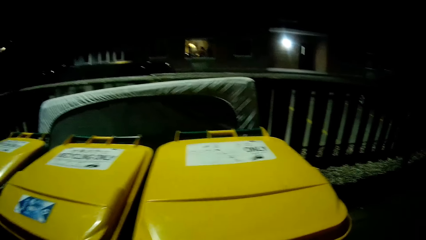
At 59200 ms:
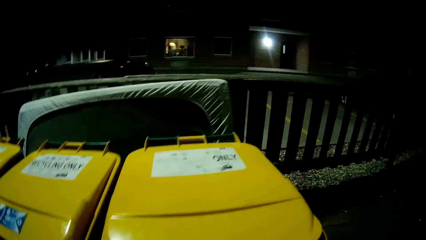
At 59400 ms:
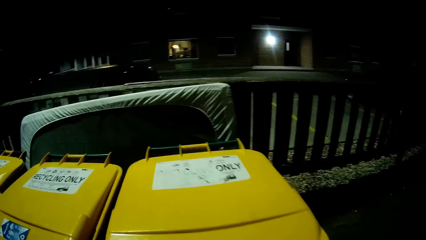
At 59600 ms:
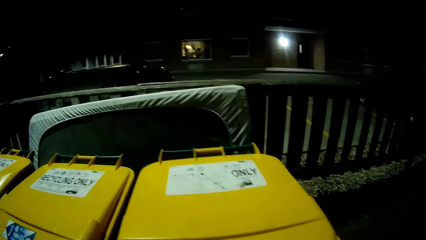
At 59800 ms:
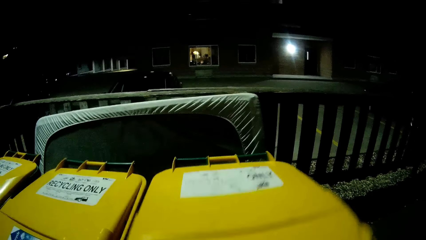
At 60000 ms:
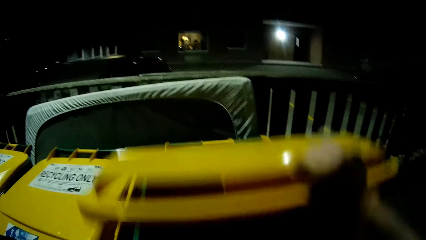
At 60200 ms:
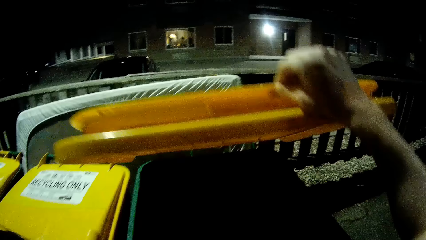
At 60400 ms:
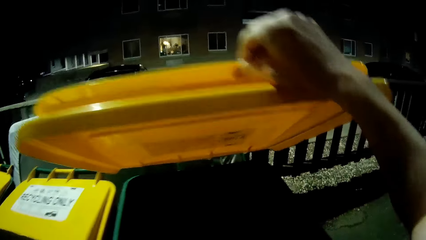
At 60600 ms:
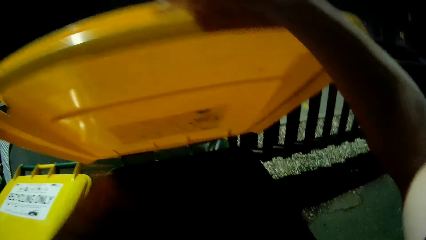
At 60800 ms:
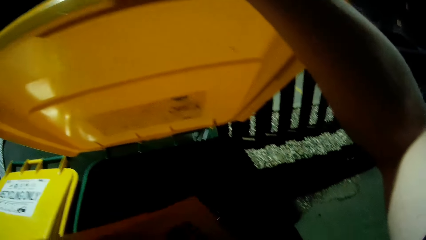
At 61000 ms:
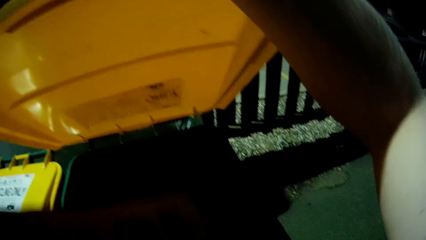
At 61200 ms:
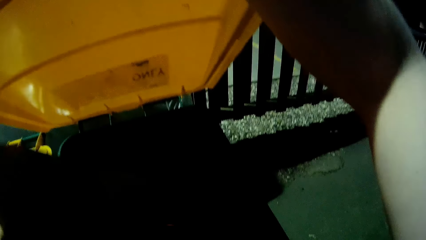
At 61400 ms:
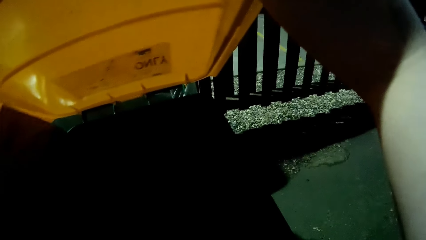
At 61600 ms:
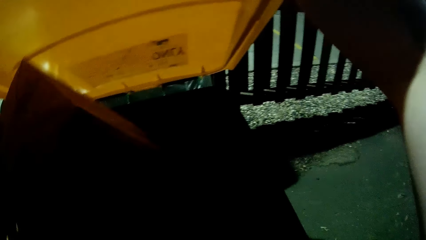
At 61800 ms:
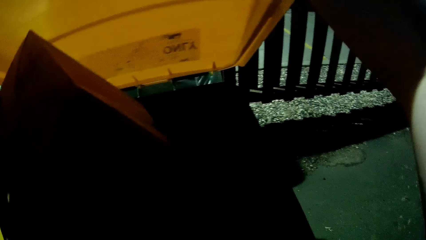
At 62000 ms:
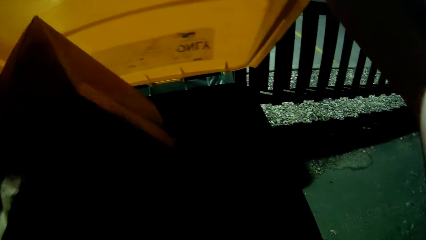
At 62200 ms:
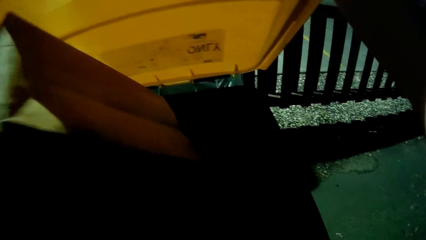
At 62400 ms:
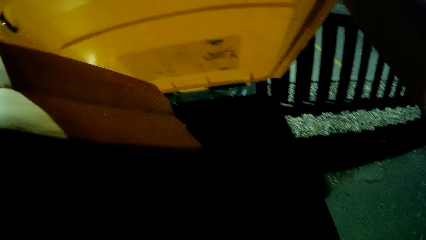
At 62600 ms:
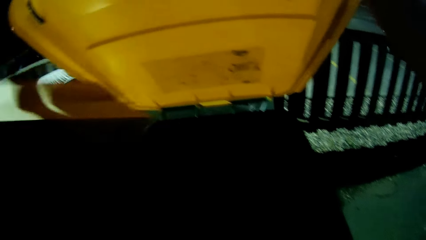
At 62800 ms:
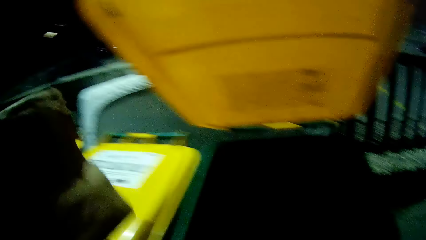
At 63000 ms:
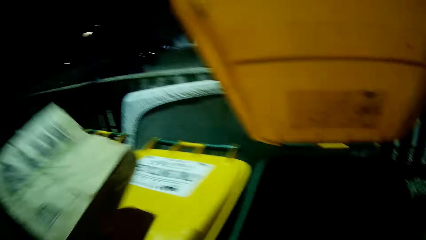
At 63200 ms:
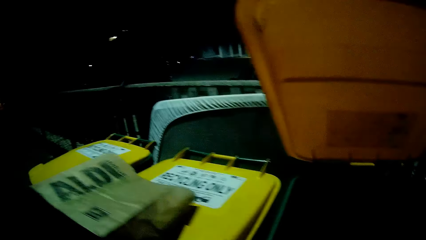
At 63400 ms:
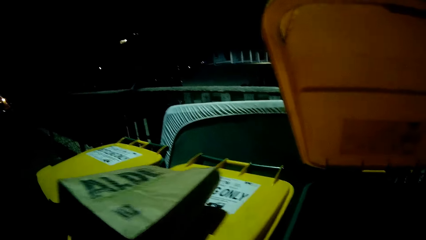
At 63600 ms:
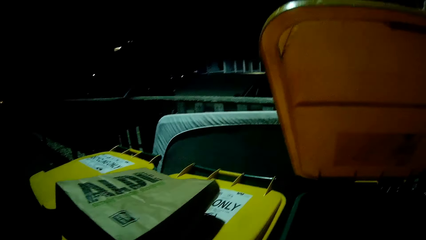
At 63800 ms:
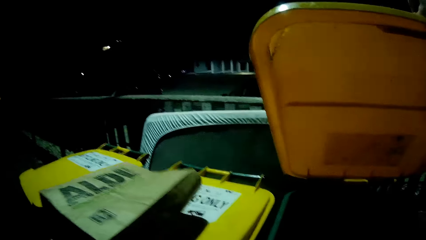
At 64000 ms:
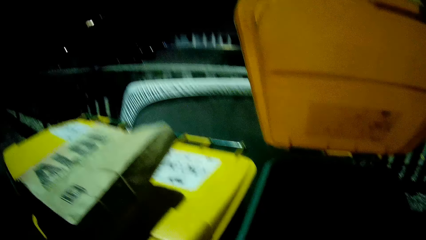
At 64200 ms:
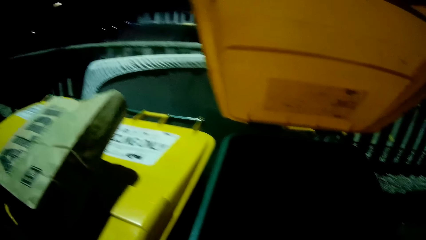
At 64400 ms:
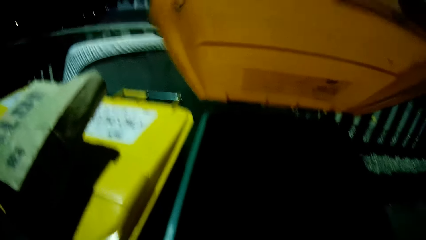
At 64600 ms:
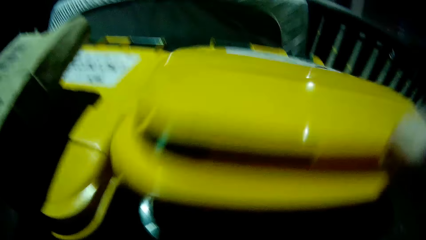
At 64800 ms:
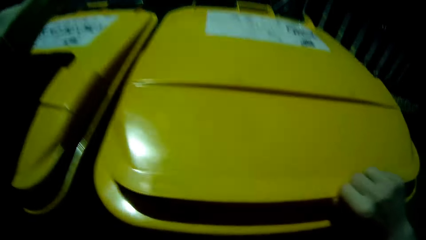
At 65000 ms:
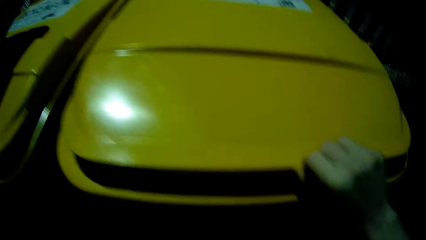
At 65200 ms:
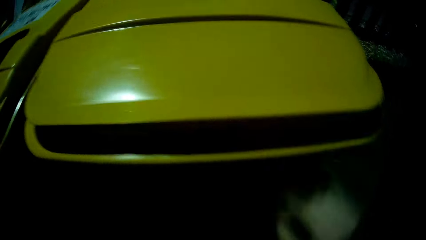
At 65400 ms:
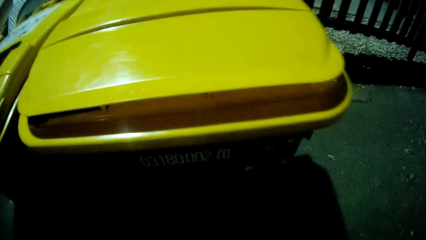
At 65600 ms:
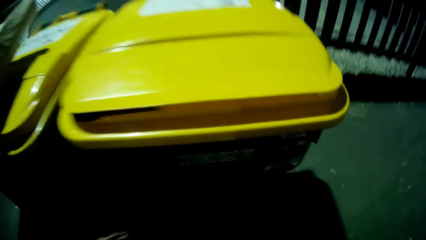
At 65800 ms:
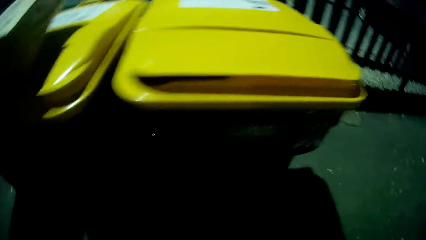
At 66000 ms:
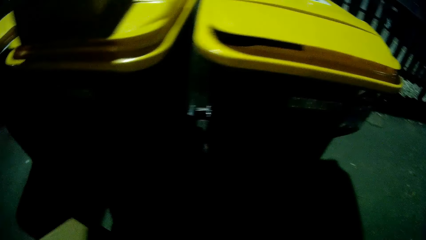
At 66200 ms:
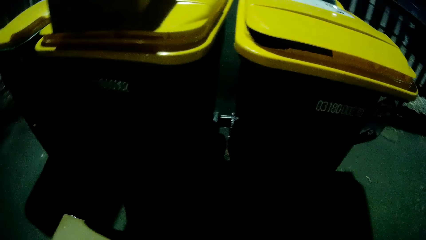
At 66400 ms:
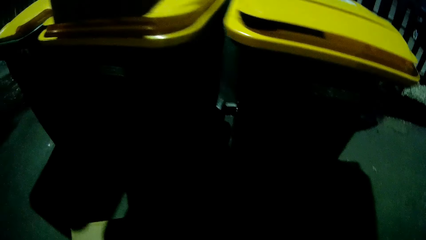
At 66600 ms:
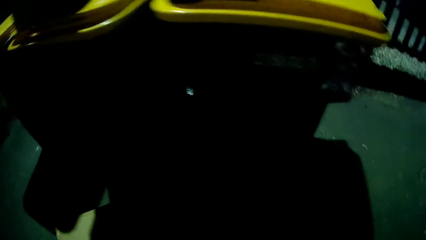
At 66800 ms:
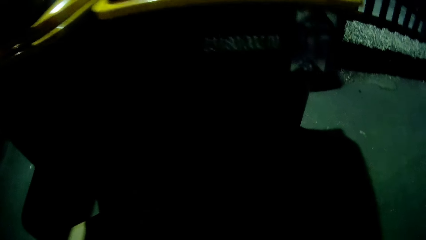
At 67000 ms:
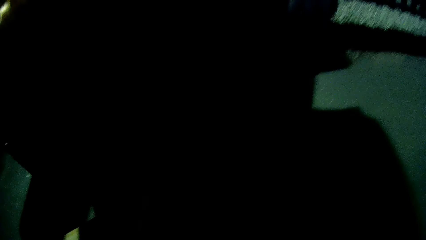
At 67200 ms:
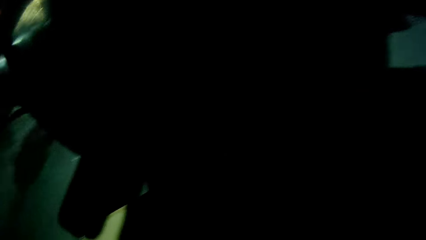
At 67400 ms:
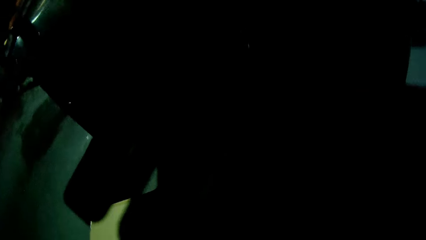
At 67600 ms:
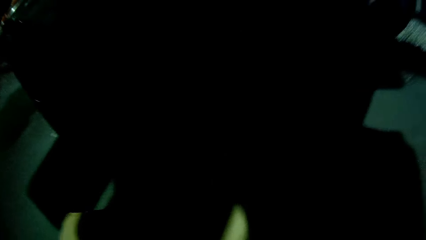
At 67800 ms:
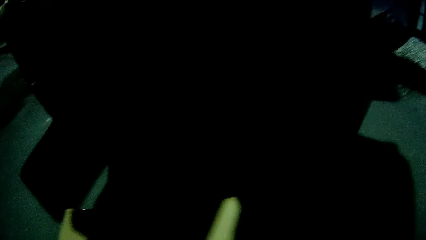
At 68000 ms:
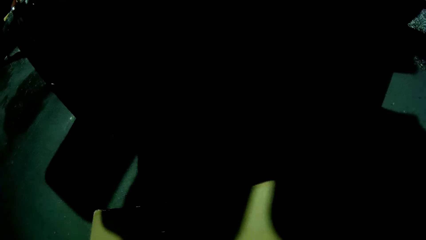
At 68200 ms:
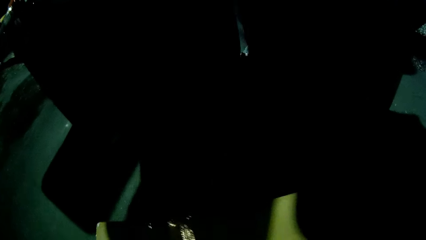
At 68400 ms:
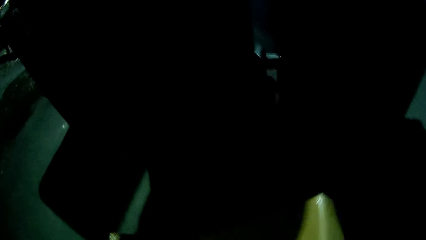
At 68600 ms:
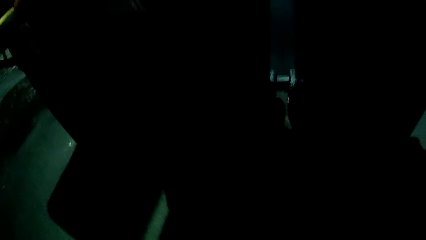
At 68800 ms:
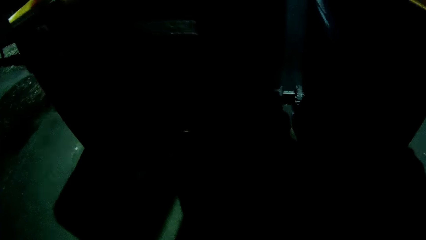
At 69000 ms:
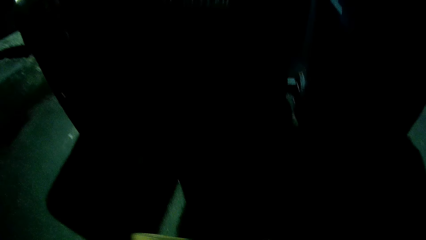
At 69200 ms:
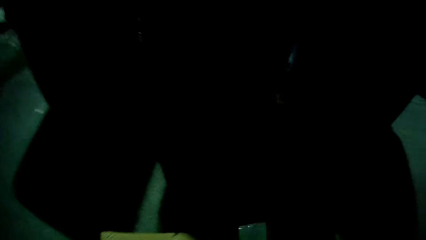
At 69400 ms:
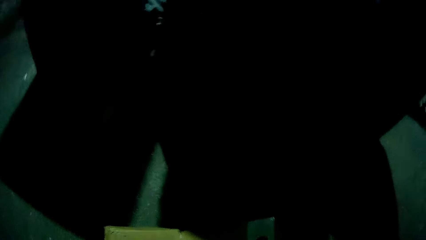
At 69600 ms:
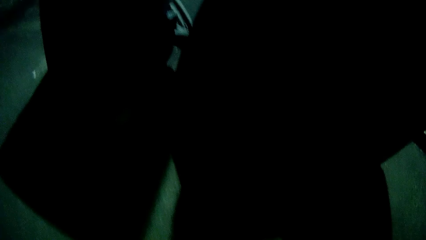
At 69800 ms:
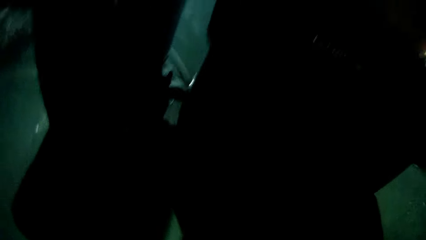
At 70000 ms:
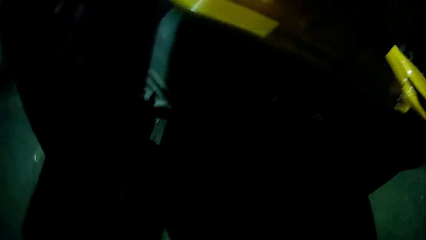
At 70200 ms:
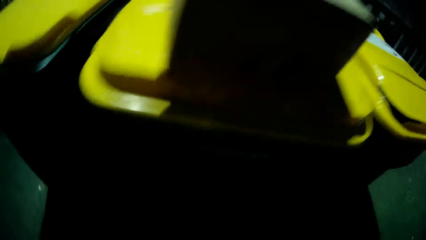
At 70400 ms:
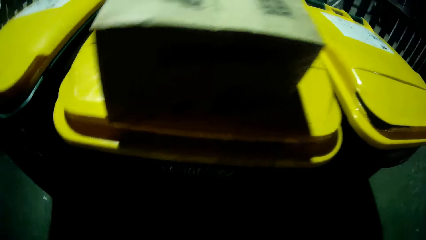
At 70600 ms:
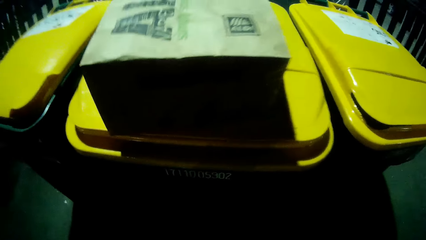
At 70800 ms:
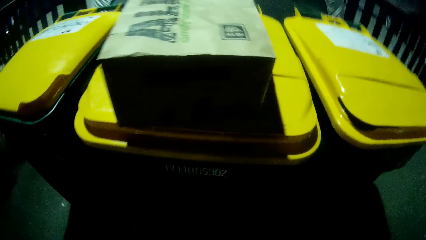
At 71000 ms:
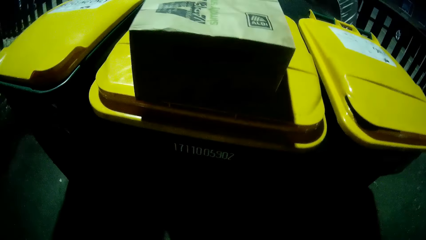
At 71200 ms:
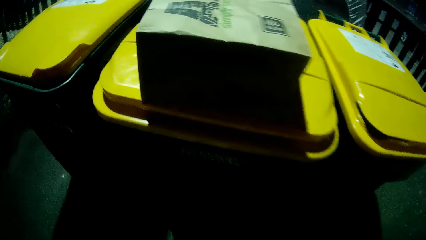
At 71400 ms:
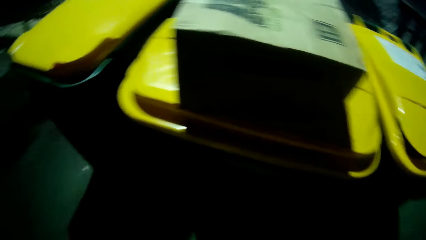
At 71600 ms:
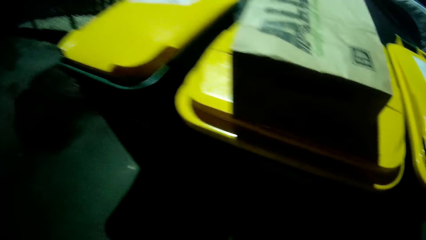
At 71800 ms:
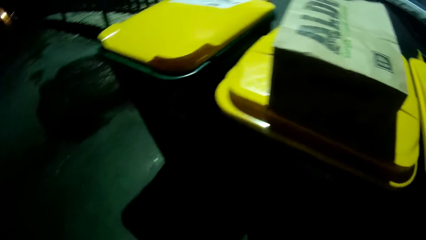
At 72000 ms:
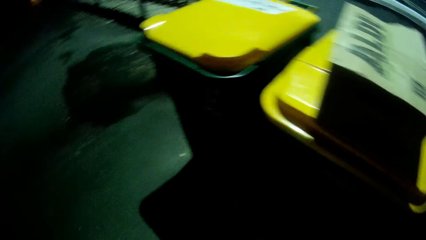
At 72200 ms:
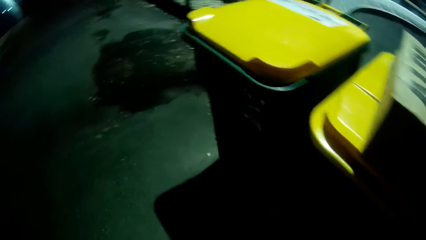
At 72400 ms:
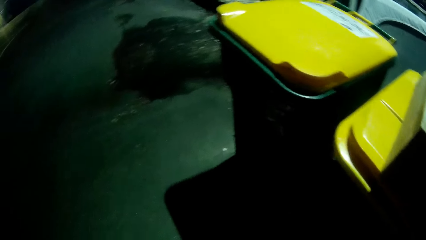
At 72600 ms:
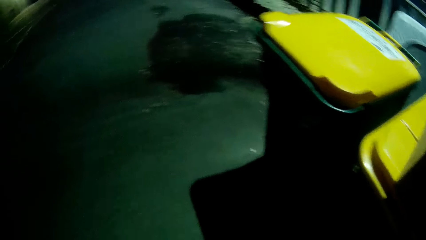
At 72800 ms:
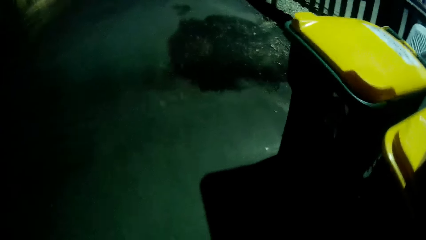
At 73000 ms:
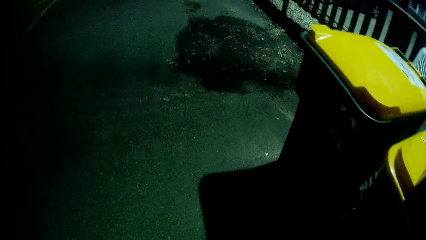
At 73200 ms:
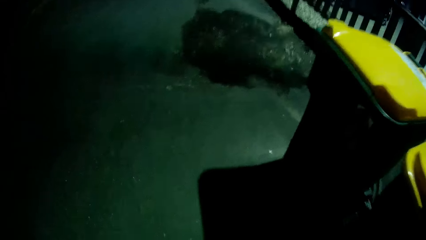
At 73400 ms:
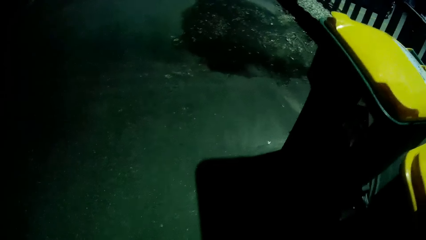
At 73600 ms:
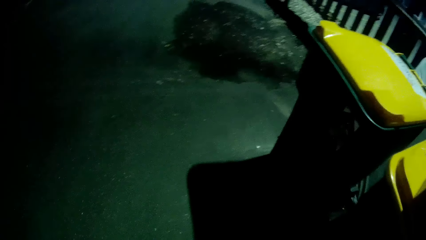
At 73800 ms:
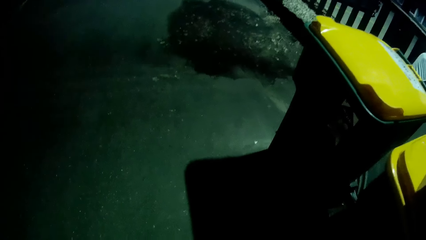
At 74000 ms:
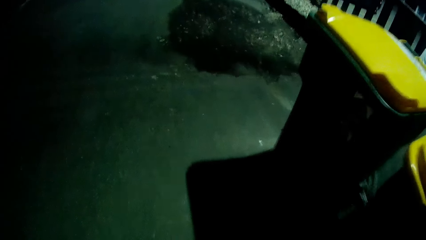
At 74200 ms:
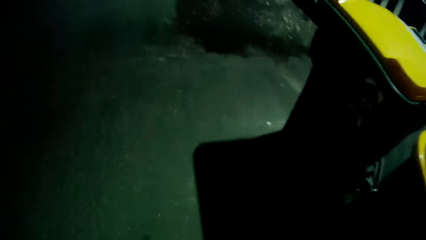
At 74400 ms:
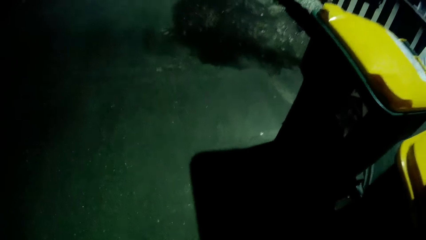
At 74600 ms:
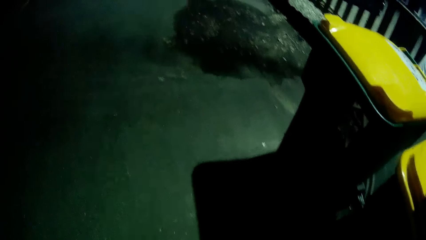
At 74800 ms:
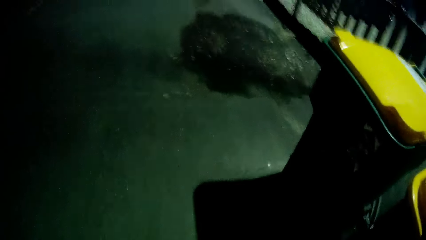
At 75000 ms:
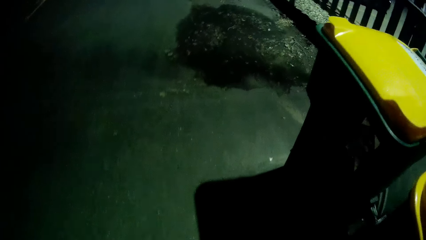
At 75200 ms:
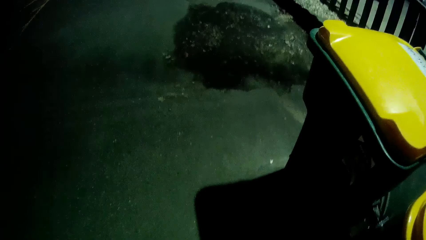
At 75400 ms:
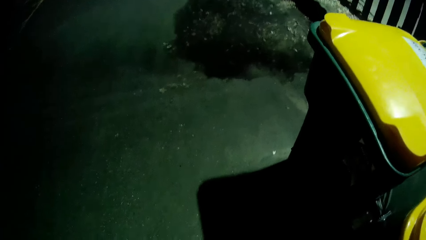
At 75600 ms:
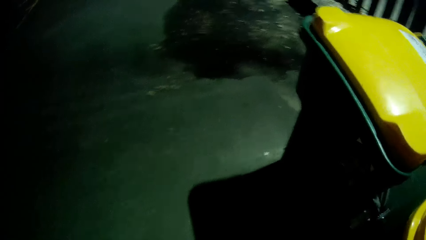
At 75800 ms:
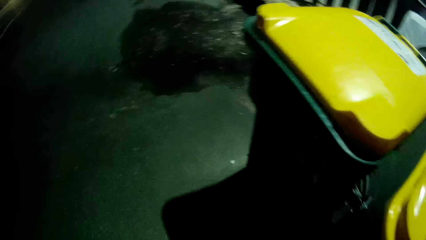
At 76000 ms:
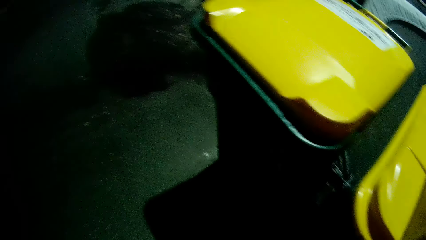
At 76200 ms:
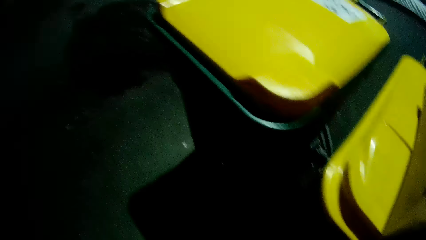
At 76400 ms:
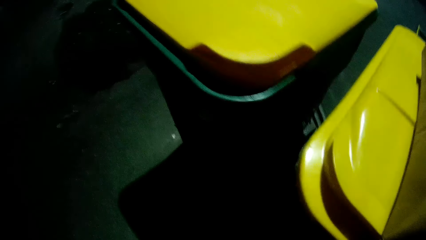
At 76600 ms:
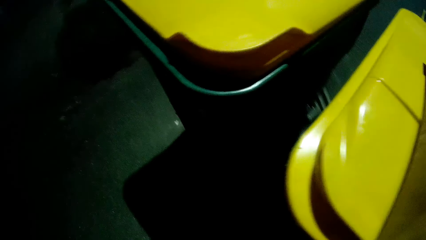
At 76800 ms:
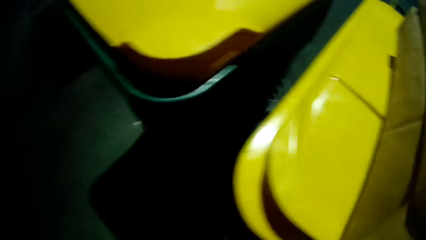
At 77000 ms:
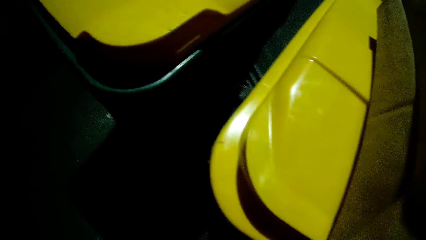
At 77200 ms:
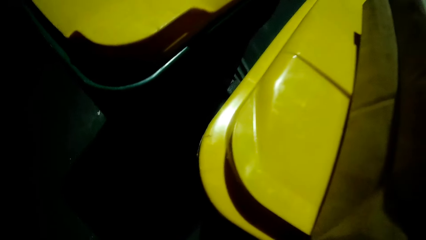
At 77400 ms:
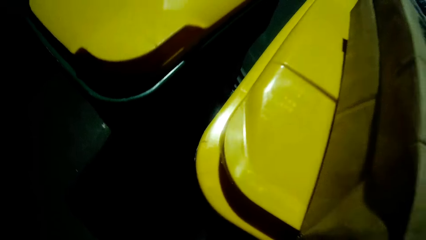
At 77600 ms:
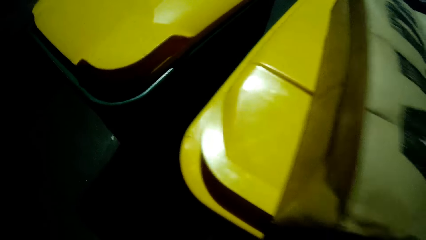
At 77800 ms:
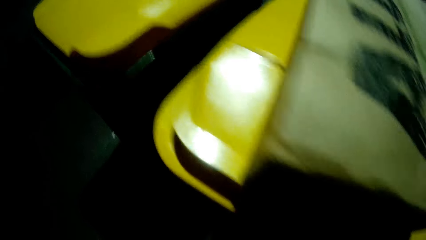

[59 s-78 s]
The camera wearer opens the waste bin or dust bin with his left hand. He pours the contents of a paper bag into the waste bin. He puts a box in the dust bin. He drops the paper bag on another waste bin. He closes the dust bin with a hand. He moves the box on the floor. He walks around a parking lot.
